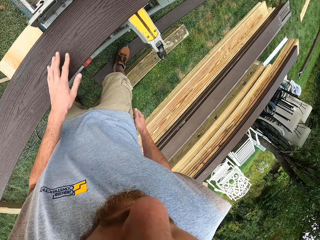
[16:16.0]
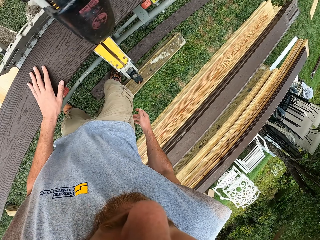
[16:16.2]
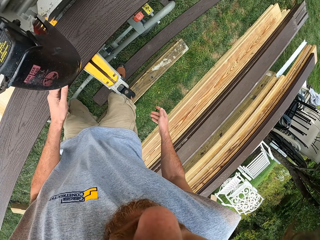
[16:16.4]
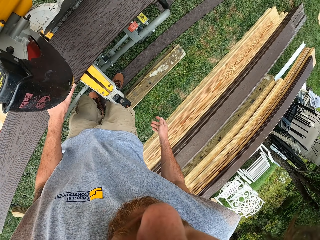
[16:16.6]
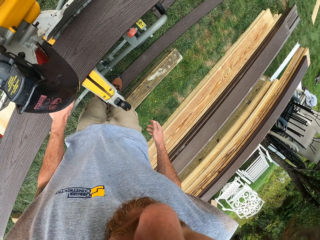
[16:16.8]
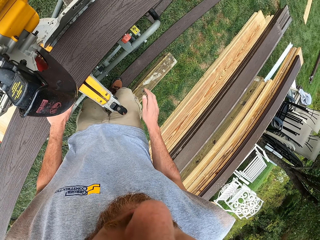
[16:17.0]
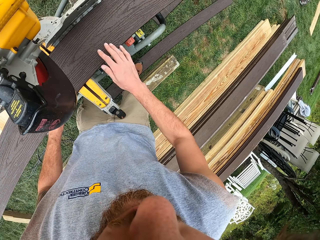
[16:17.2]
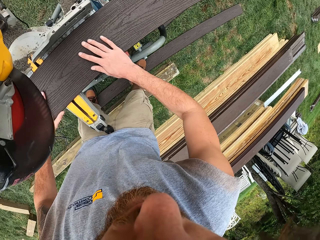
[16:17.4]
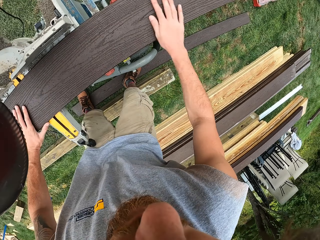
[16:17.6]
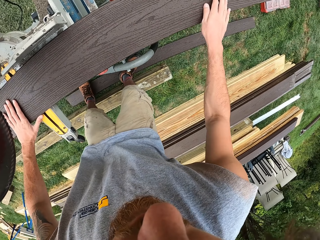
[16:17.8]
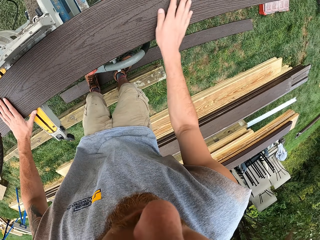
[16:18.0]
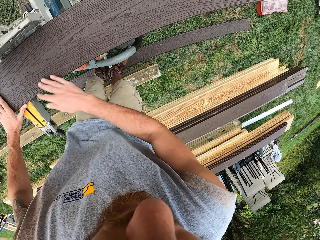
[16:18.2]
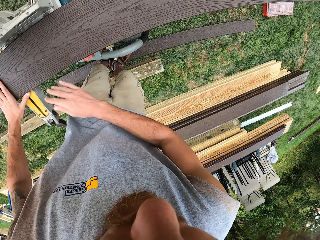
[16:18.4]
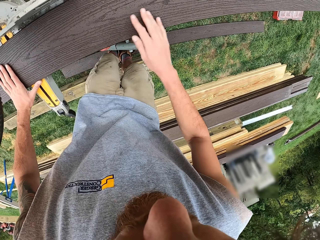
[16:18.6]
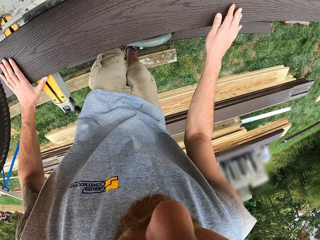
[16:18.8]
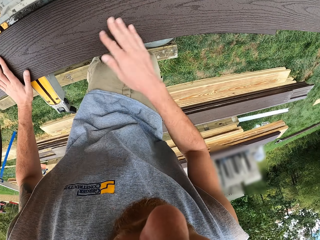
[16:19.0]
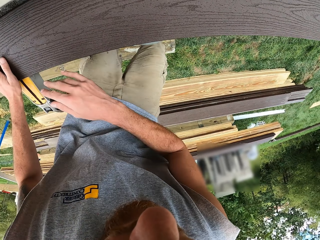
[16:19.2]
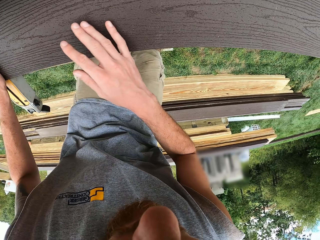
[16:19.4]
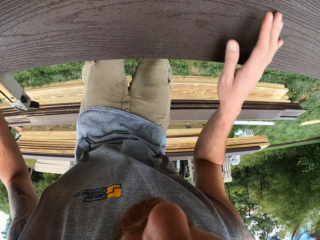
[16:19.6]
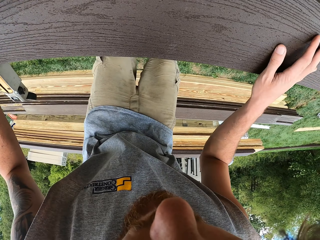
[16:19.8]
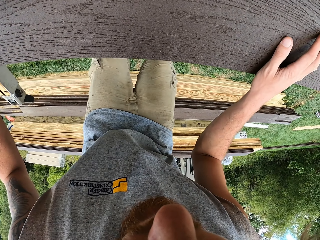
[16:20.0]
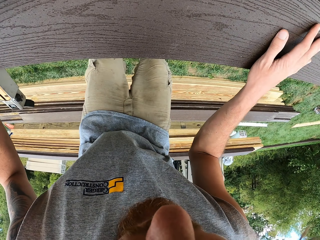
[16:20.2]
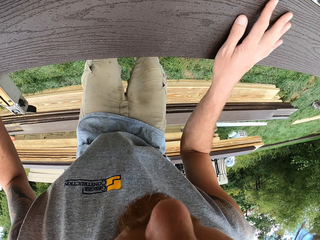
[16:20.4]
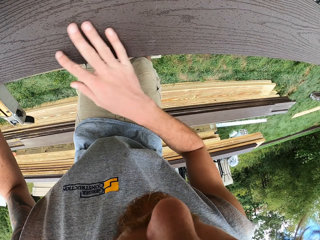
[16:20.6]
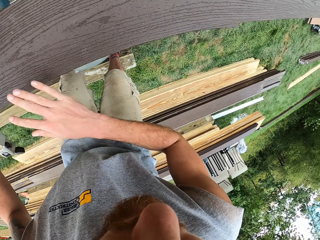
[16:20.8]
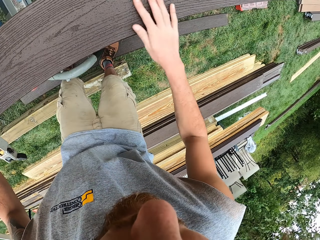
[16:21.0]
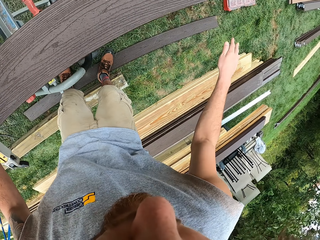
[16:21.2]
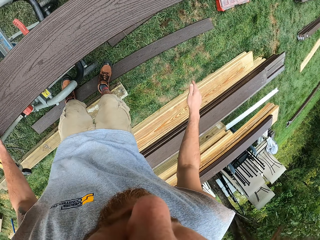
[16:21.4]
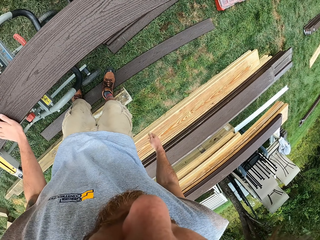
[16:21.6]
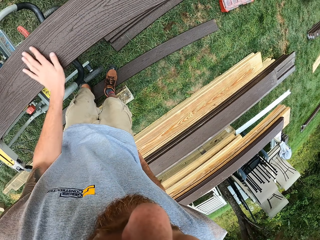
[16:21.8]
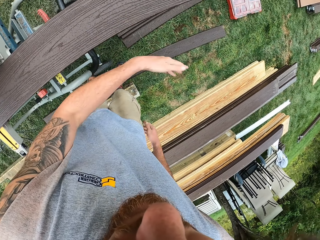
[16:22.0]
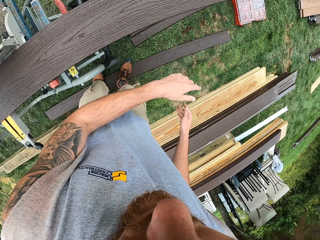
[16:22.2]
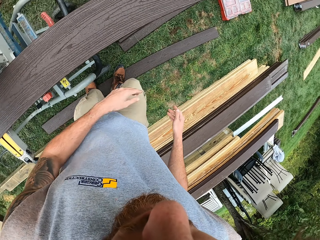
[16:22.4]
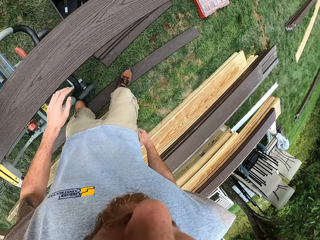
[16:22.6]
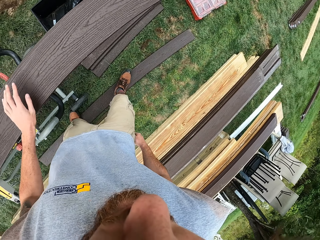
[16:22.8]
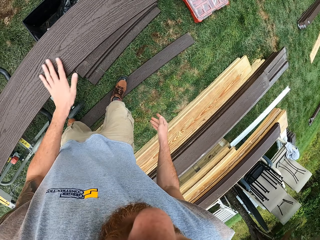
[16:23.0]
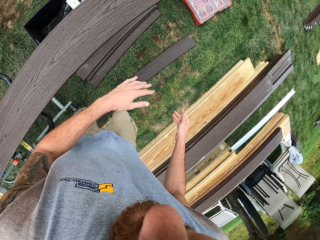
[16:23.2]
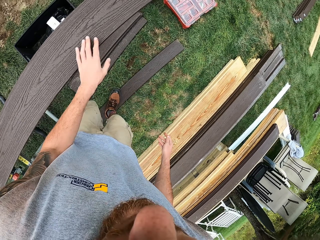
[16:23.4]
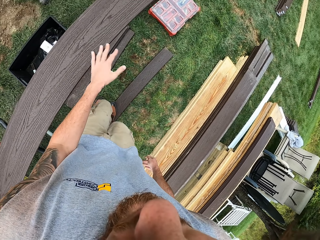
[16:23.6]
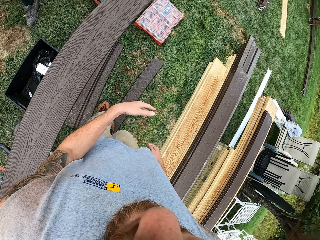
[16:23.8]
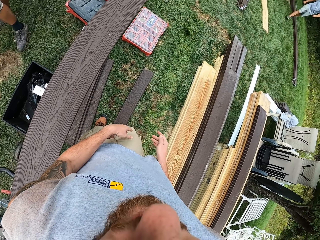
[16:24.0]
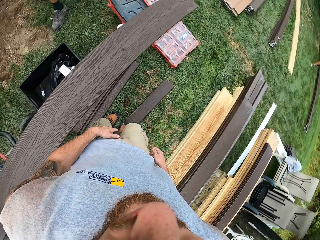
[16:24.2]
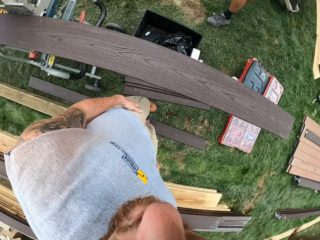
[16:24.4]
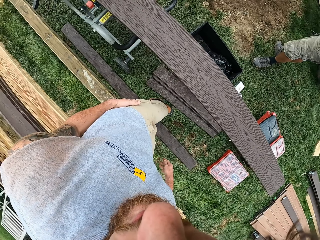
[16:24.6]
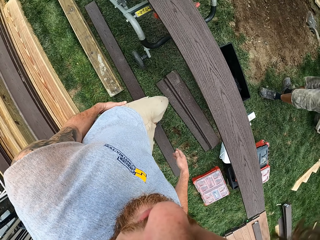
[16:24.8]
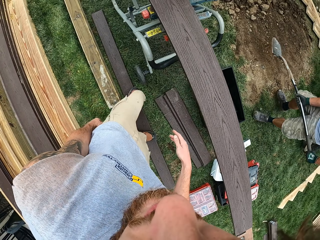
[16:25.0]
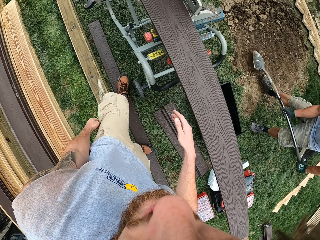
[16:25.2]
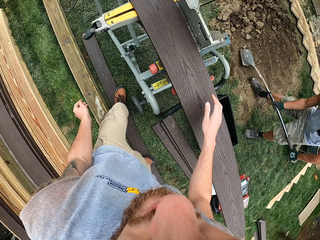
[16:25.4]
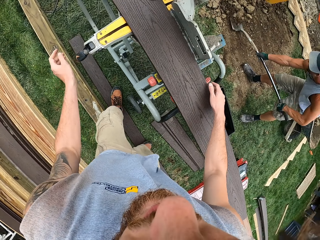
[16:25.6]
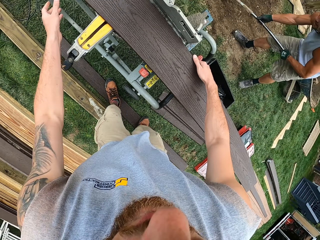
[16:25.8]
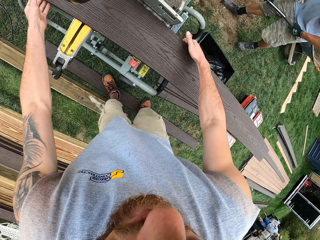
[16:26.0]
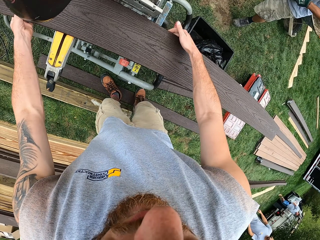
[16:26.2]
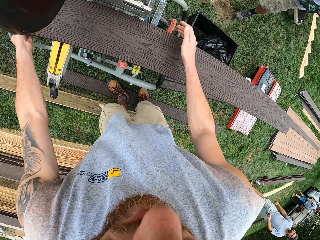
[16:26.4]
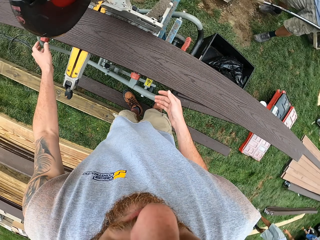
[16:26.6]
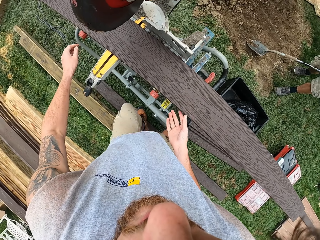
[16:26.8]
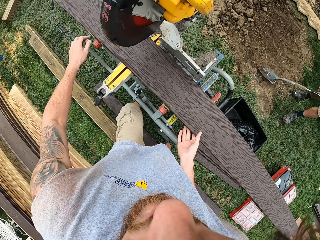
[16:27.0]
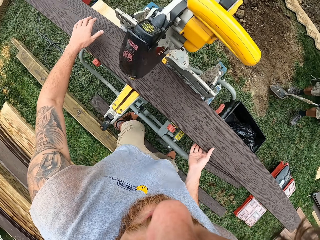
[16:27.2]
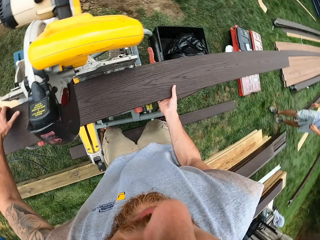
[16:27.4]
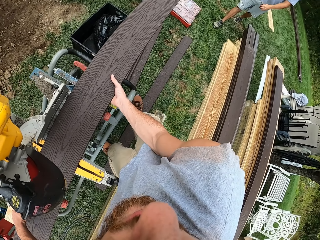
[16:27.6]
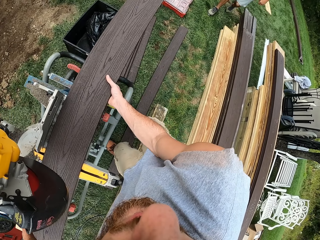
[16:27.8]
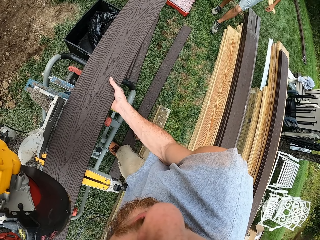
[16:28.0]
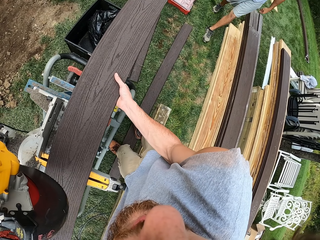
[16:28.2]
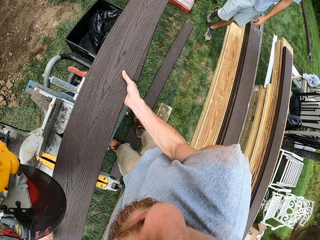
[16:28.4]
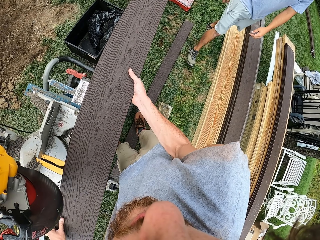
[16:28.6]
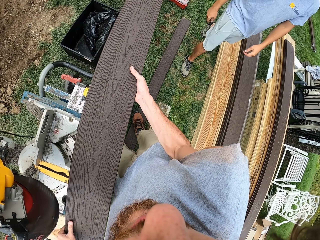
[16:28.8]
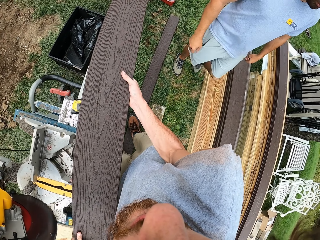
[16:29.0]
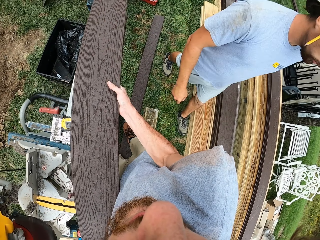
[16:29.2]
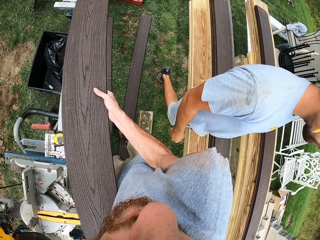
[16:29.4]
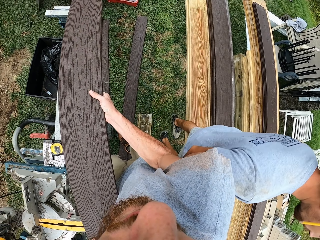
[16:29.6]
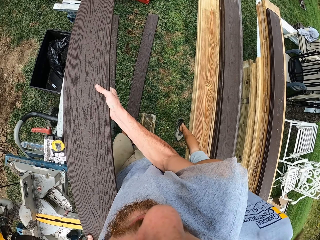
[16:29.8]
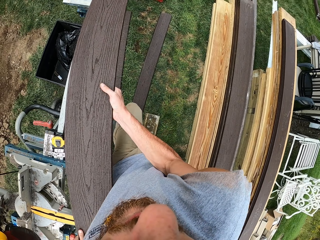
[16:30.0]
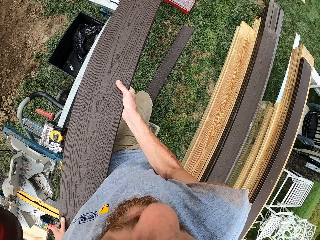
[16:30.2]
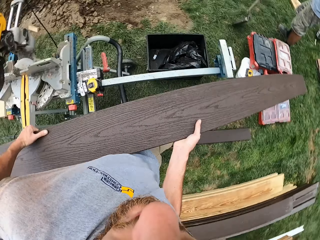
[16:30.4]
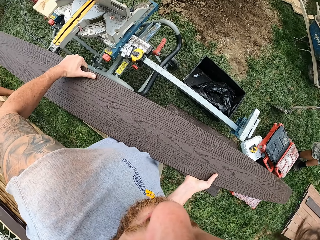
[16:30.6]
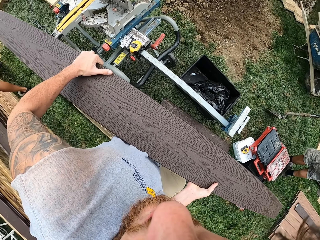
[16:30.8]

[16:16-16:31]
The camera wearer touches the wood with the left hand. They wipe with the right hand. They hold the wood. They remove the wood from the woodcutter and carry the wood.

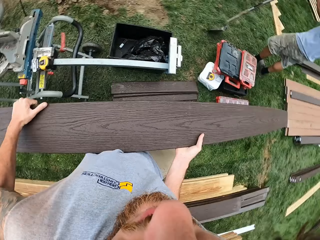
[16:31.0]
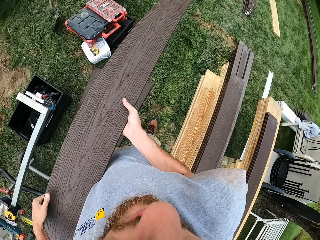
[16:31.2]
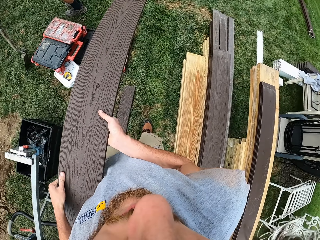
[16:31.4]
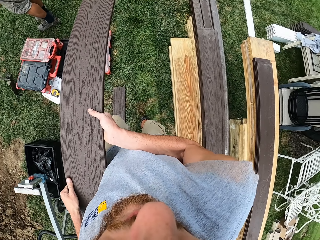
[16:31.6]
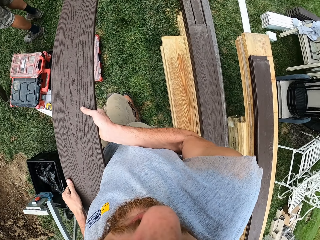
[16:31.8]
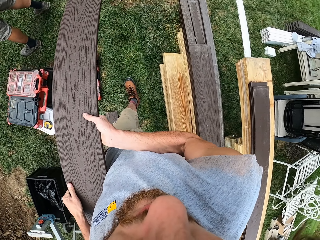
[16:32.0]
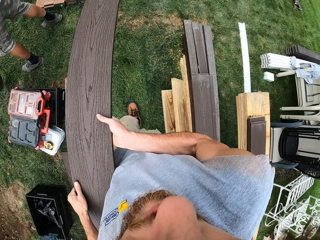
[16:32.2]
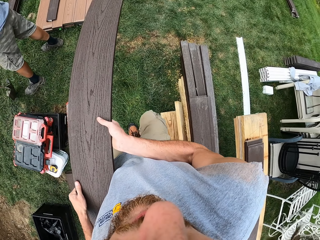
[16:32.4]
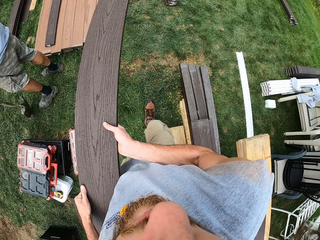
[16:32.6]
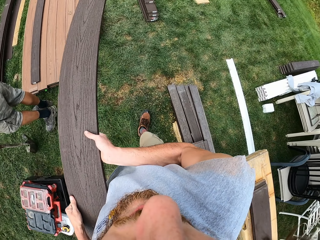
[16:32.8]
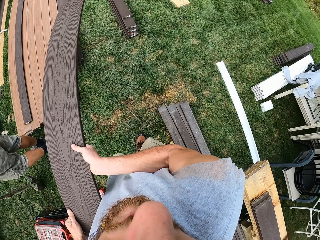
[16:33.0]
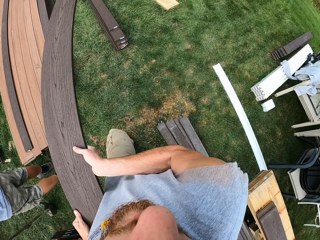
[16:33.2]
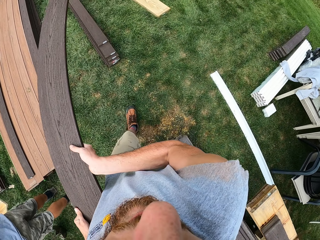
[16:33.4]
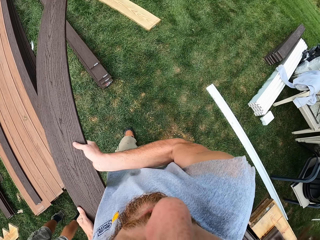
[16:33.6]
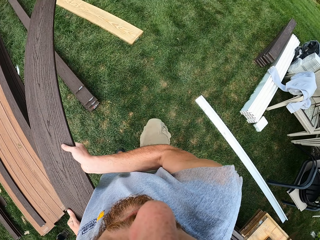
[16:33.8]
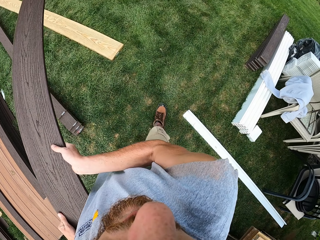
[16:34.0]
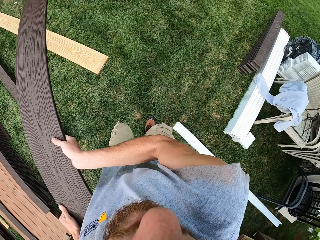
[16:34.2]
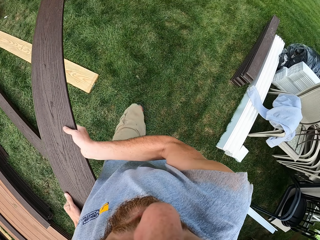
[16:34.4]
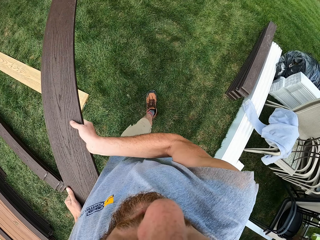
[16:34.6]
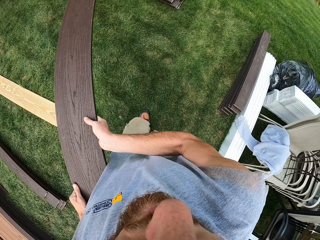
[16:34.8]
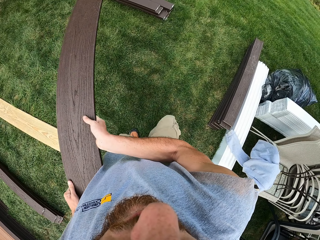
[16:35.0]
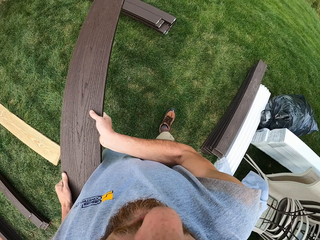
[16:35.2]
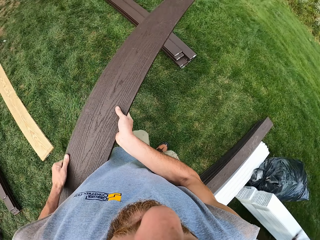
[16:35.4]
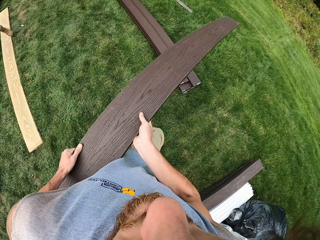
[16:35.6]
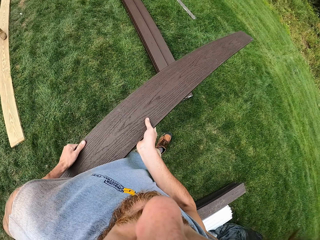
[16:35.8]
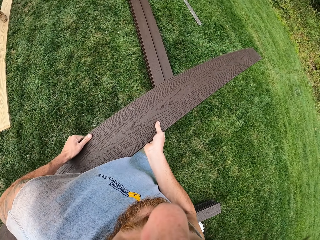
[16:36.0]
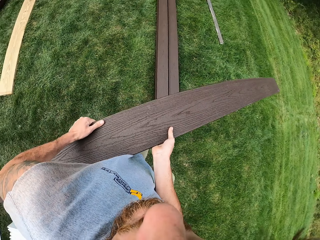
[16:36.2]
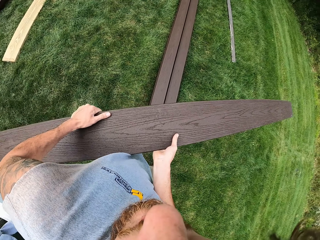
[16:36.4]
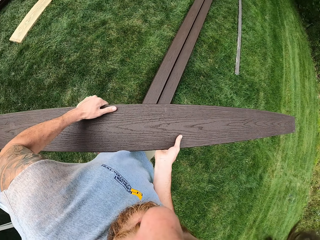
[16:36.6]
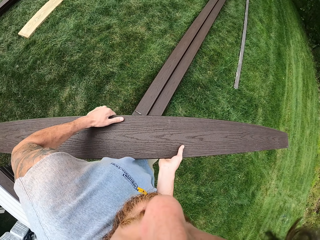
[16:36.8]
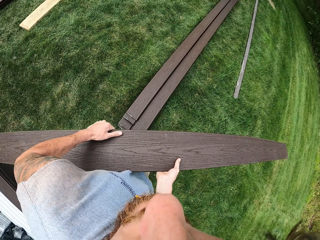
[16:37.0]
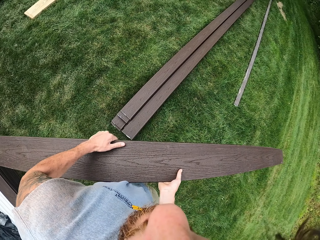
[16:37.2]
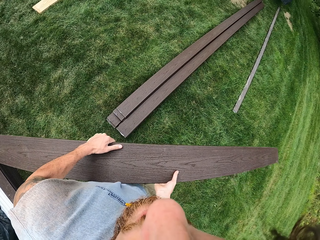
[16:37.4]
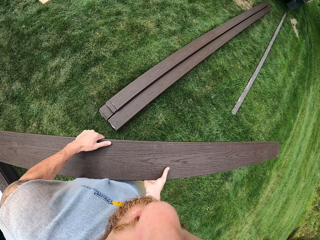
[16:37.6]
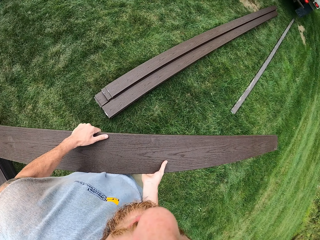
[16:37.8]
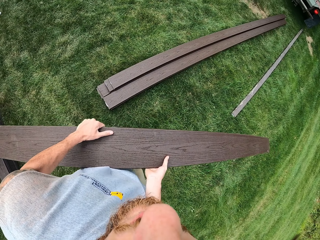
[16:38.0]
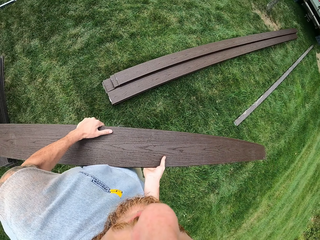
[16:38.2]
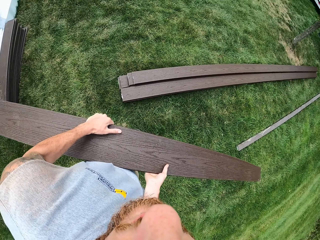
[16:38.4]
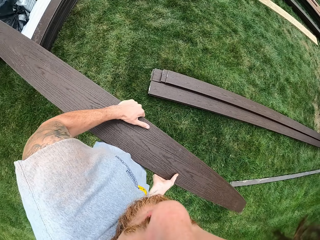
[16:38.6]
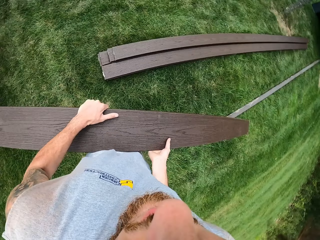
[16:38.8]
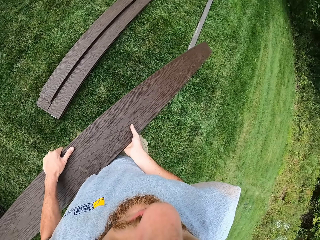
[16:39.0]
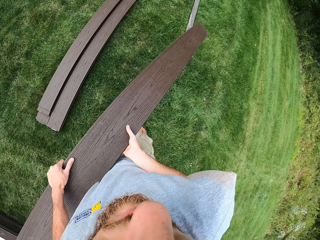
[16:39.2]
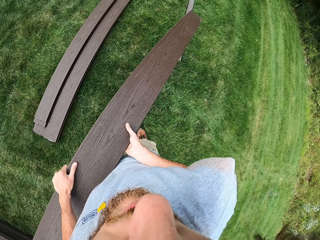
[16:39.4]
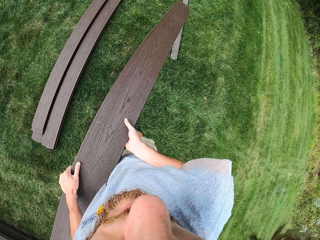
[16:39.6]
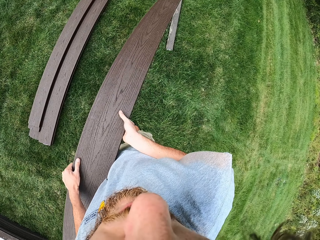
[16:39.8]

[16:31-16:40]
The camera wearer walks on the ground.
